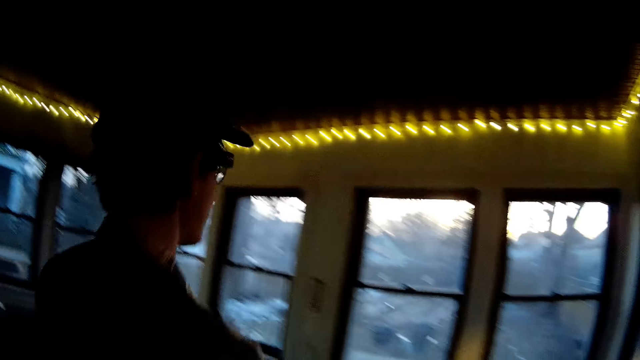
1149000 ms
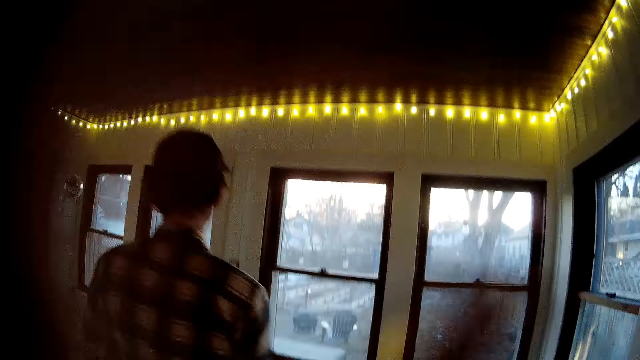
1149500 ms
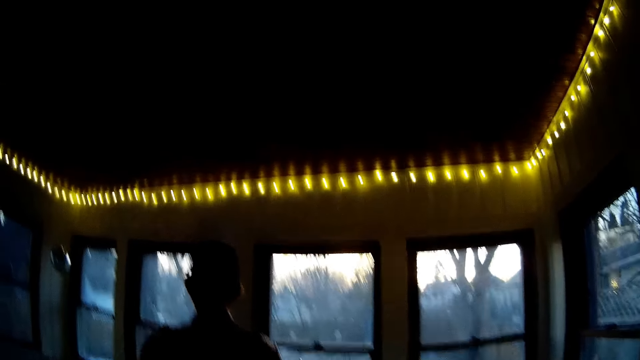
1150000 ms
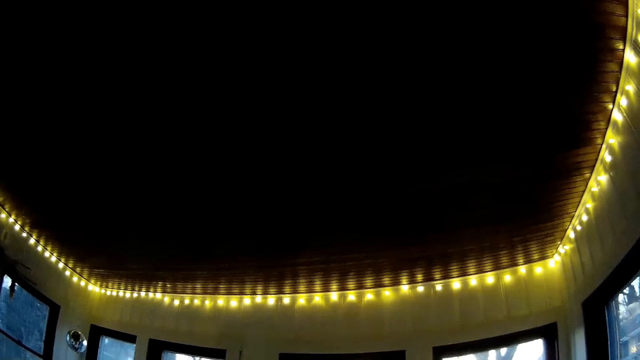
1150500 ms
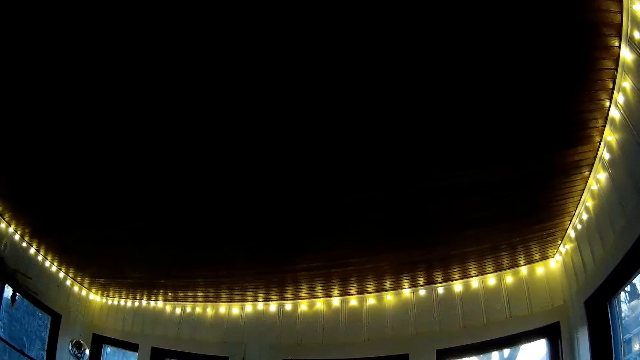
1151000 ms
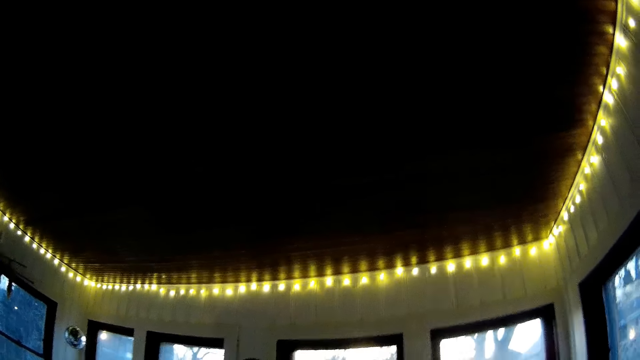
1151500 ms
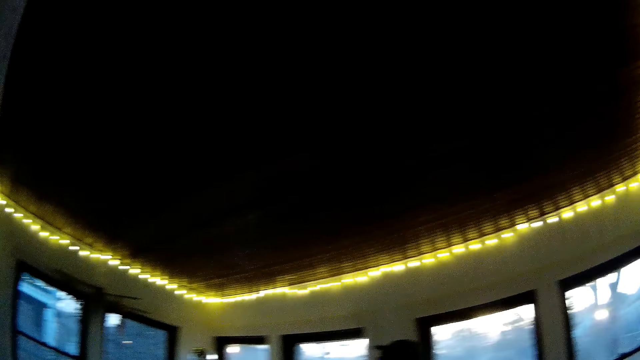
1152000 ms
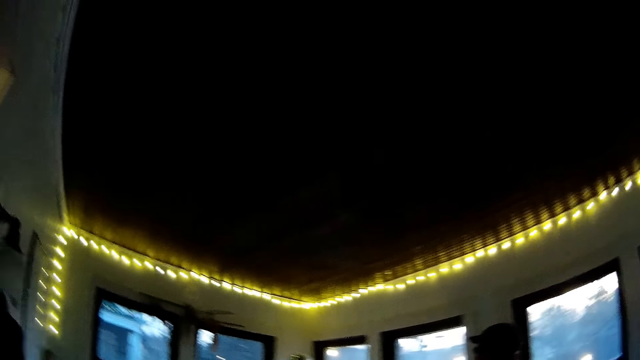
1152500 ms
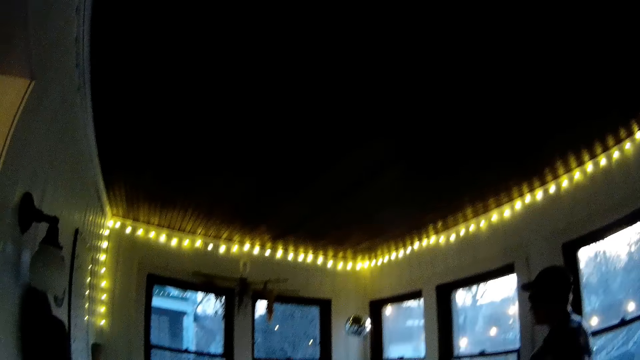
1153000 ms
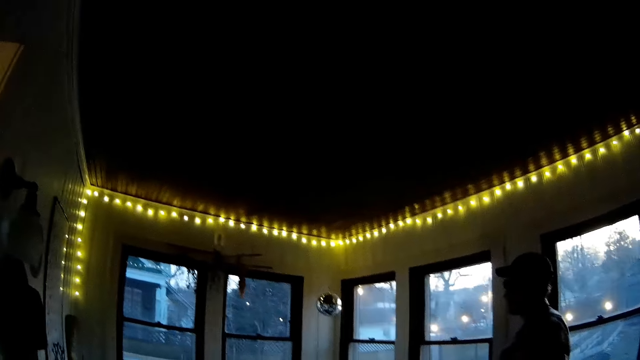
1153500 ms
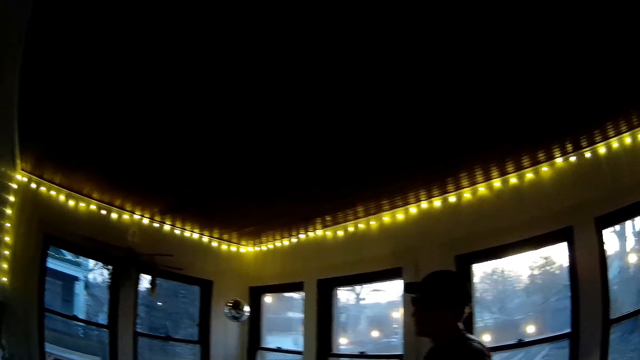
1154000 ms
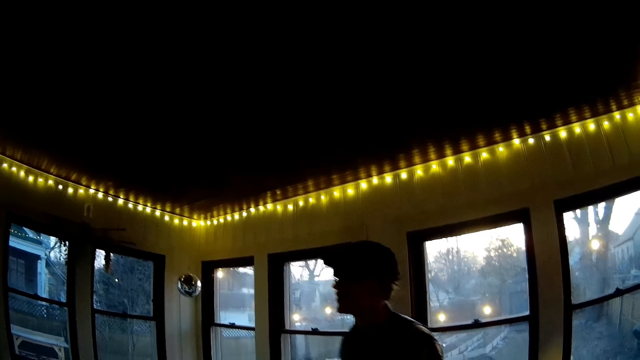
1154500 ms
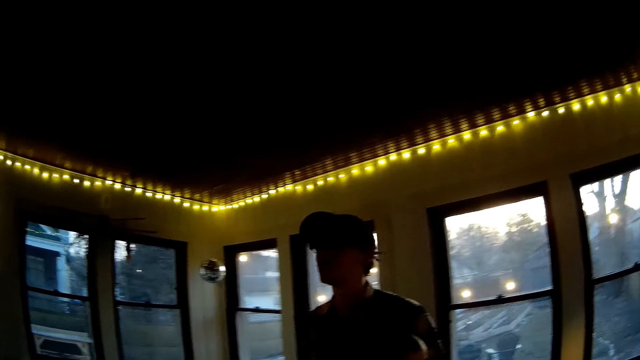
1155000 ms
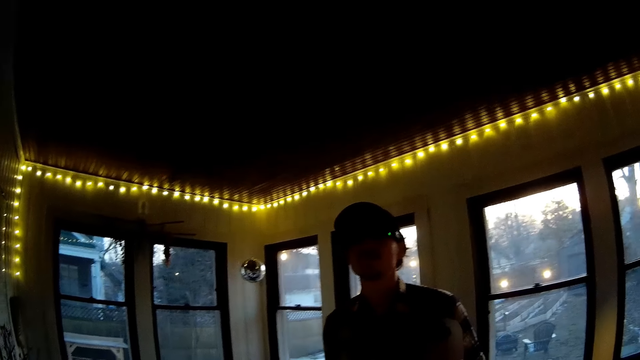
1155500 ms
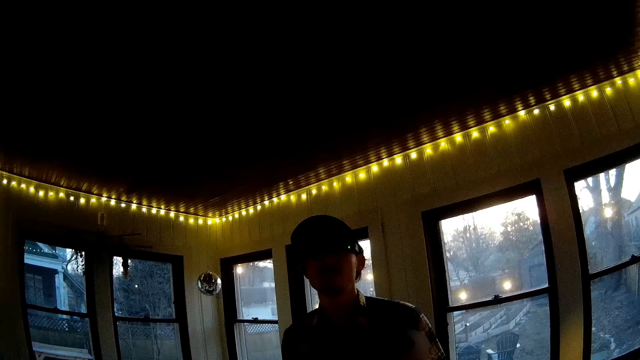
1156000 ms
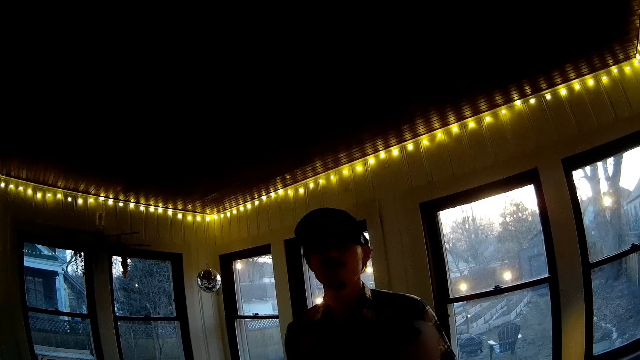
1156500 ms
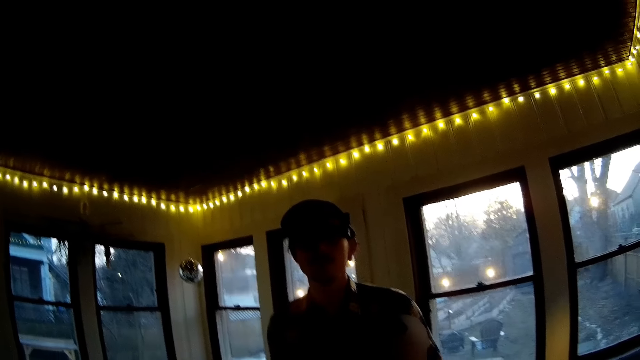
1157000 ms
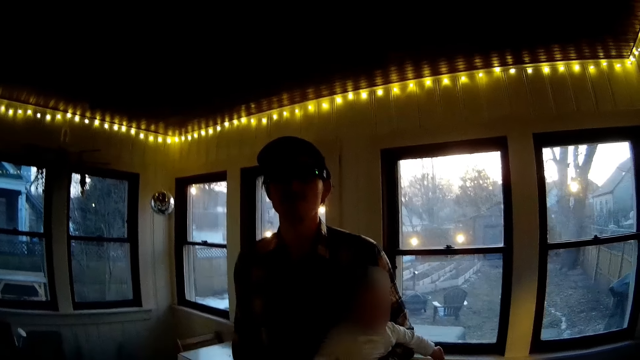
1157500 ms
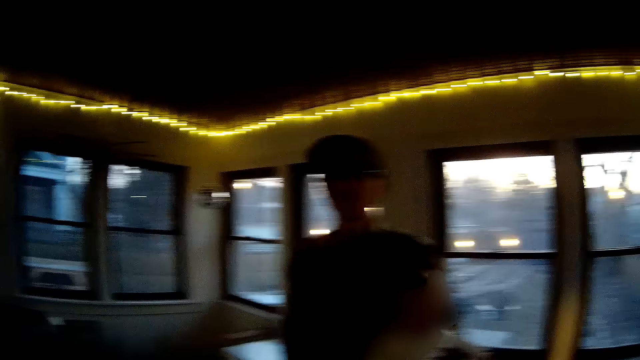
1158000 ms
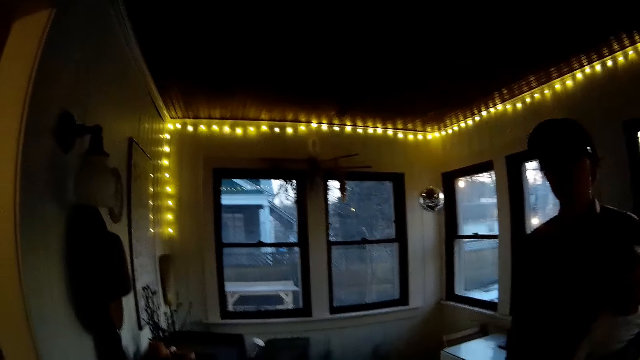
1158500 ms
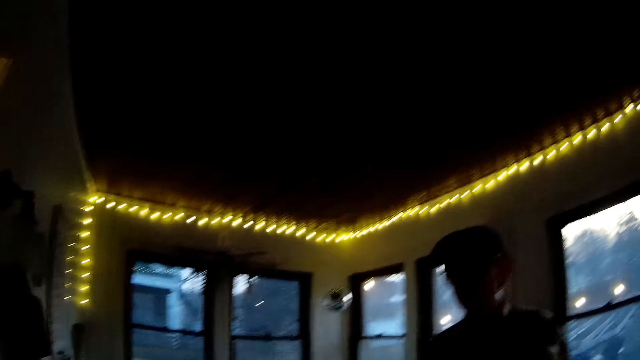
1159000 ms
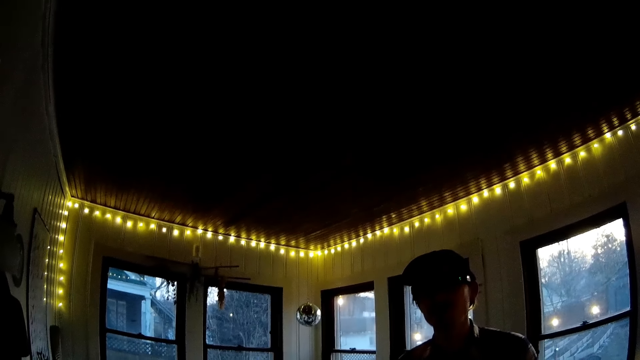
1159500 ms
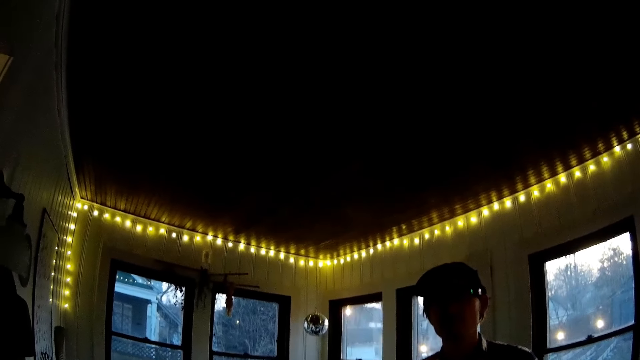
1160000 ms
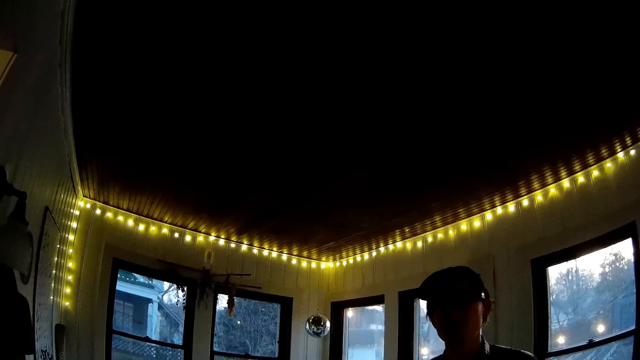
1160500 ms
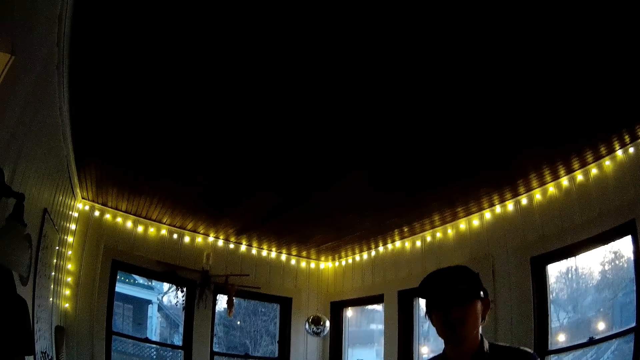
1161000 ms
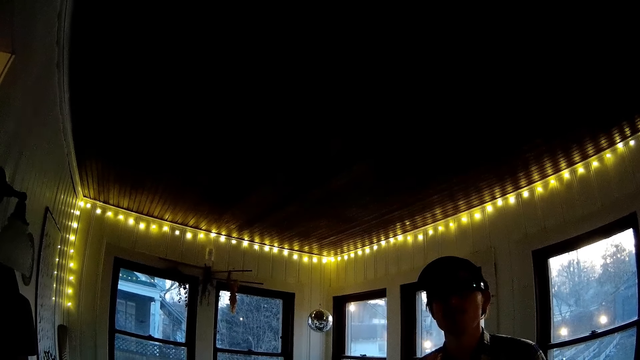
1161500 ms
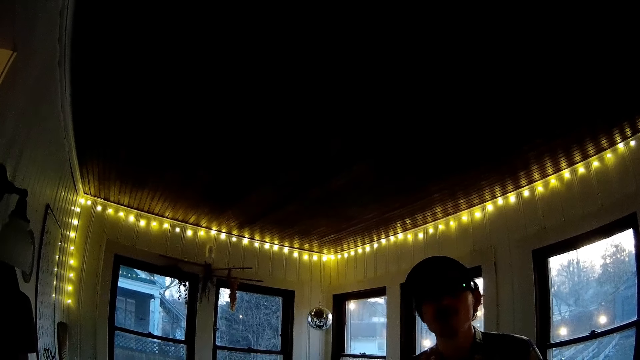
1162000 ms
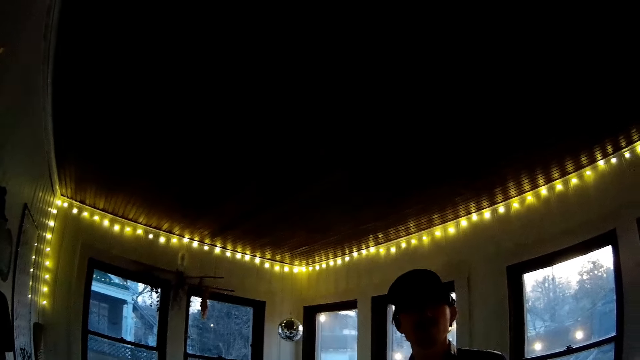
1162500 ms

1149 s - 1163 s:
The man walks around the house. The camera wearer converses with the man. The man converses with the camera wearer and walks around the house. The camera wearer looks at the man. They look around the house.

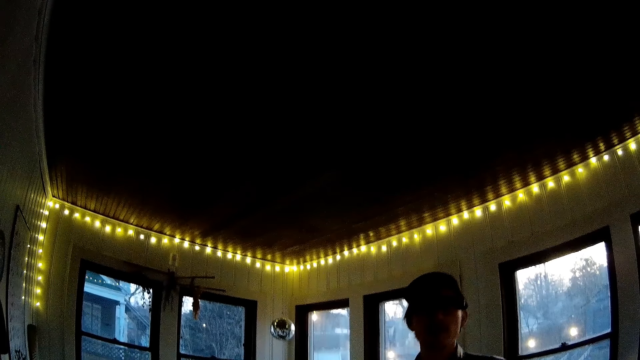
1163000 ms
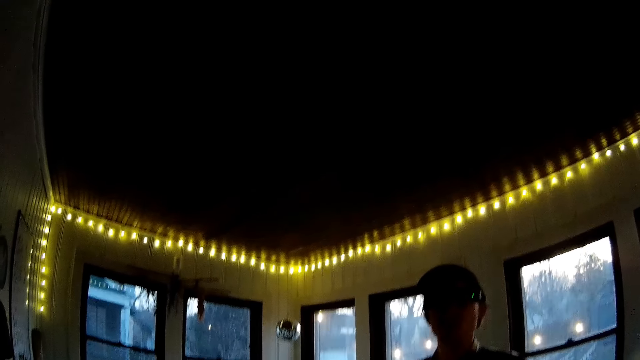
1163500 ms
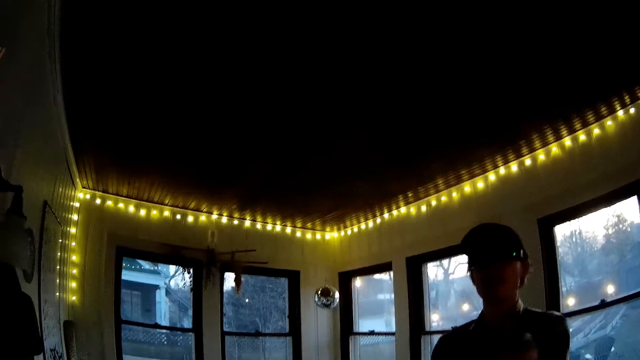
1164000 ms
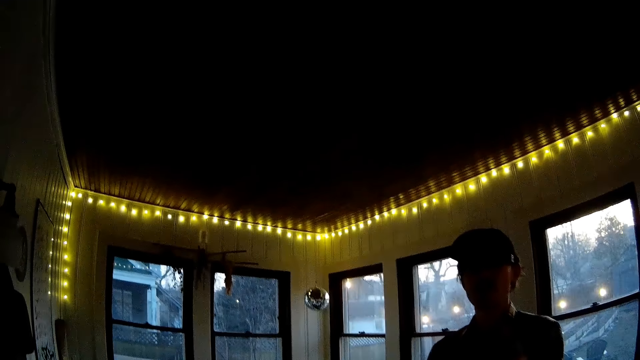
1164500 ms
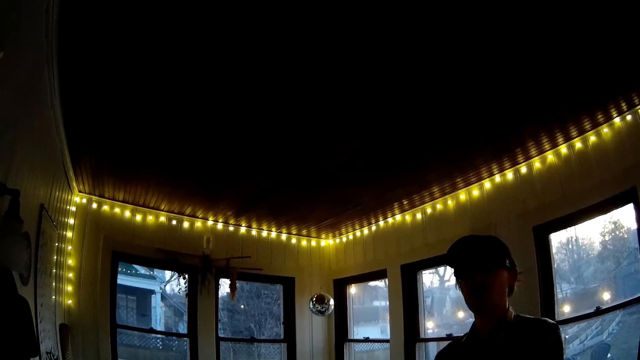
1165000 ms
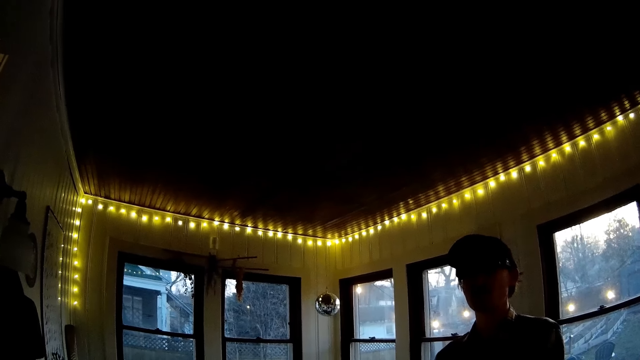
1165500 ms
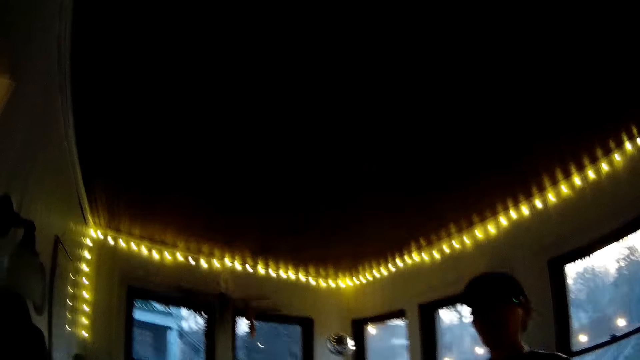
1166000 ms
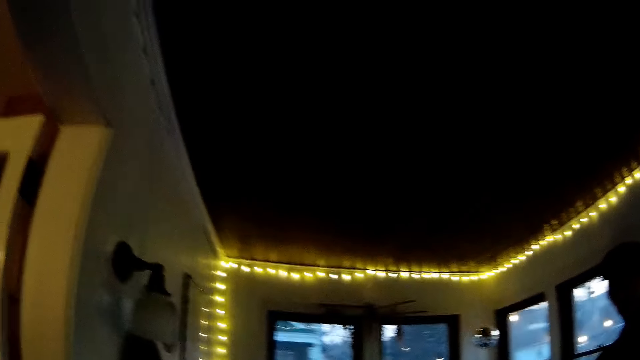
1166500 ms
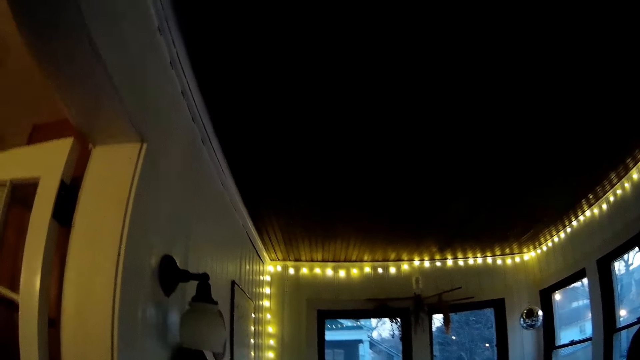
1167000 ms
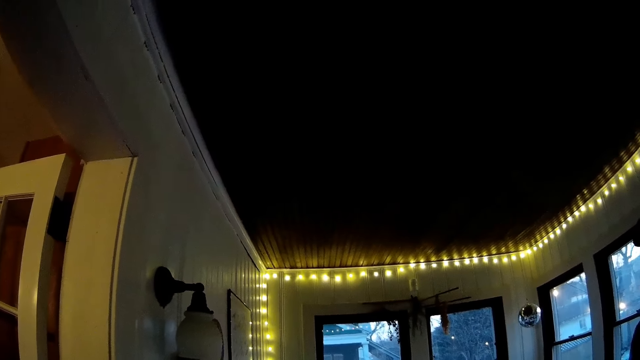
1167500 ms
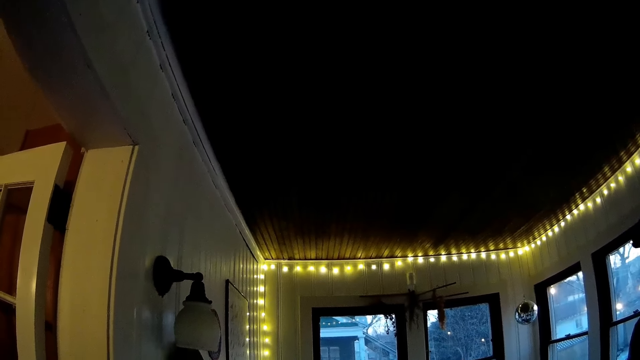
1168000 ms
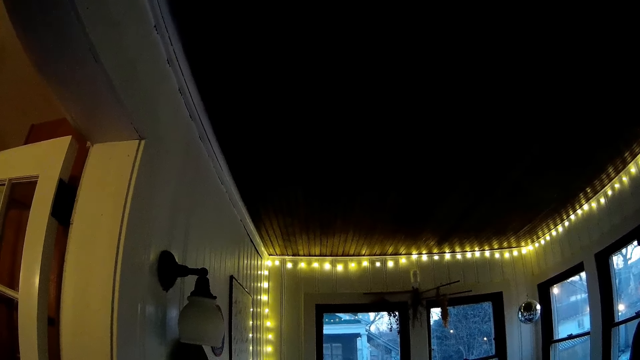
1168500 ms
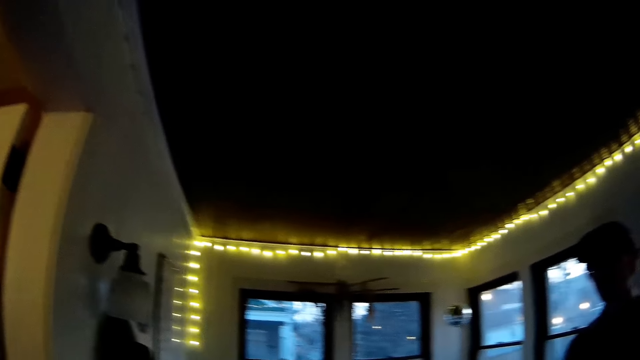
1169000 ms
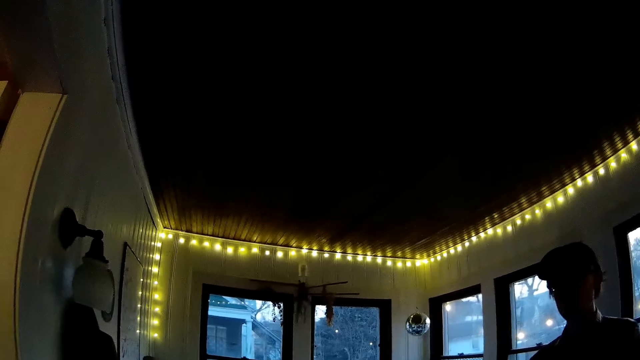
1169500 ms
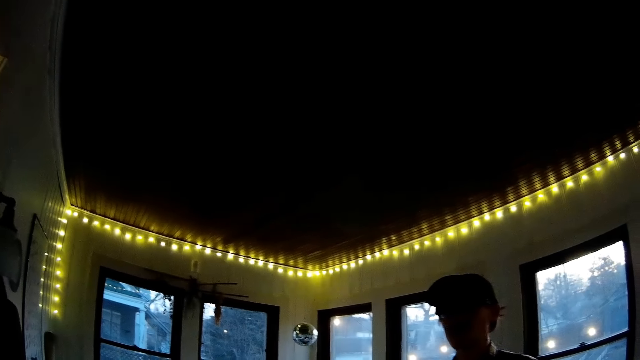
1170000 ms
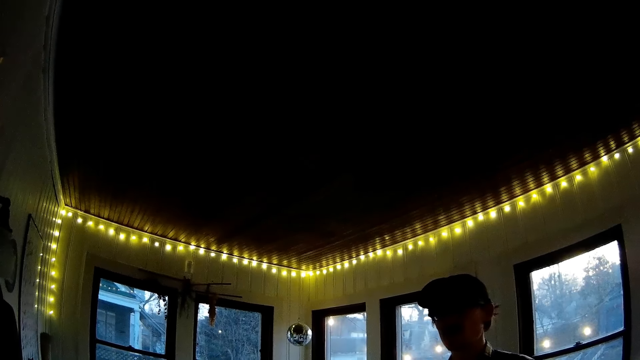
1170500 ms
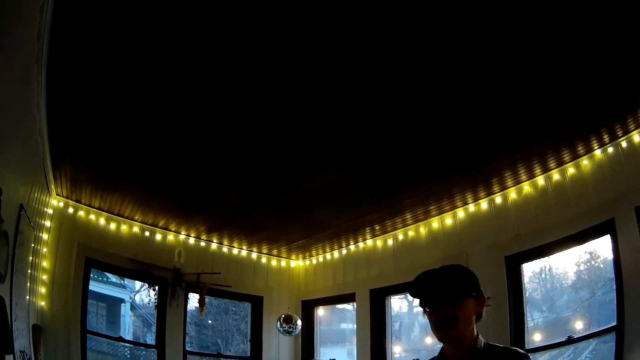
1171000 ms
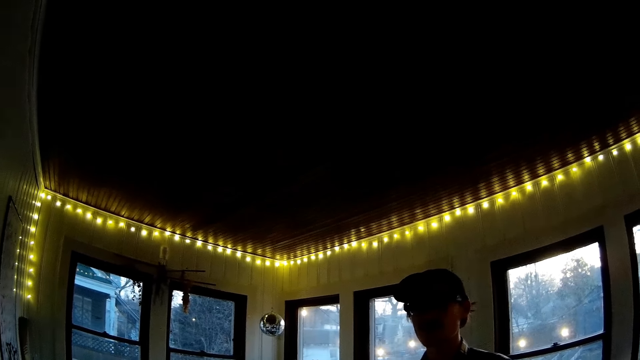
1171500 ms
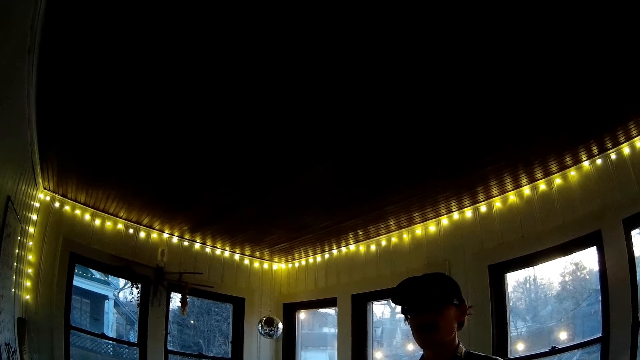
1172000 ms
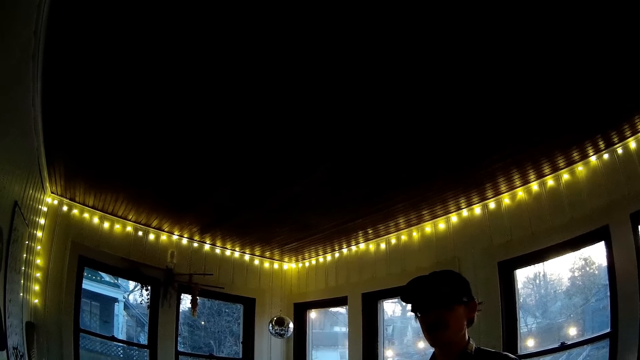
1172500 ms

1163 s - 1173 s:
The camera wearer converses with the man. They look around the house. The man converses with the camera wearer.
